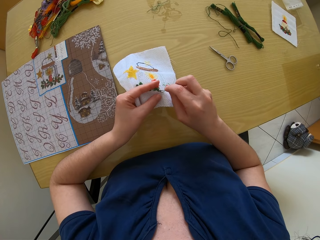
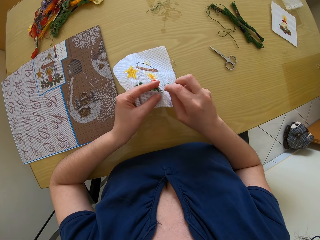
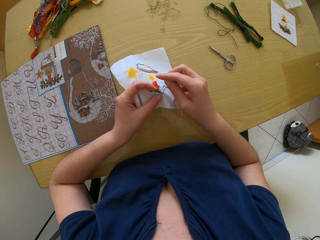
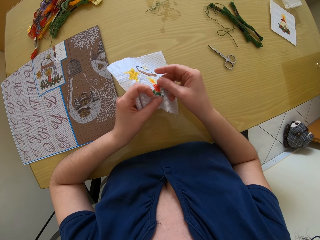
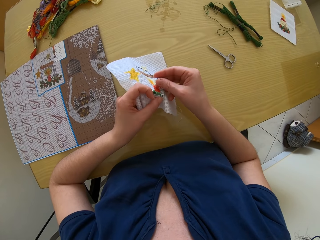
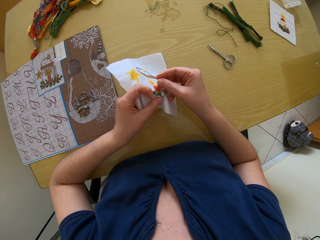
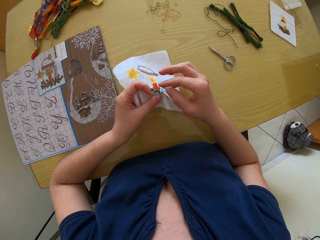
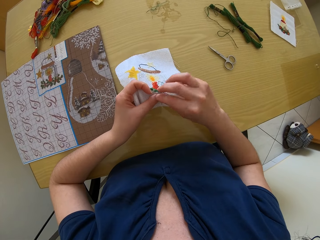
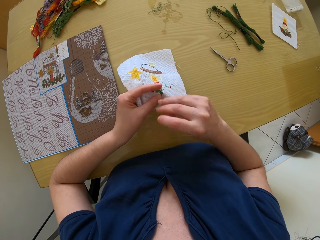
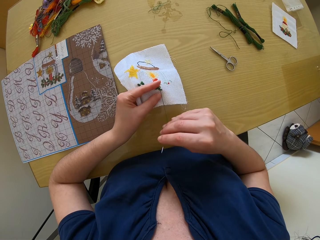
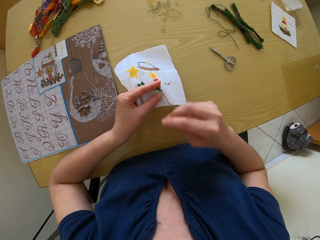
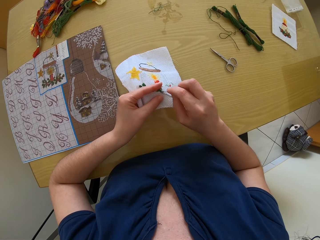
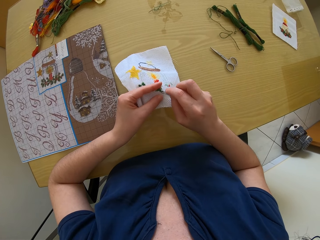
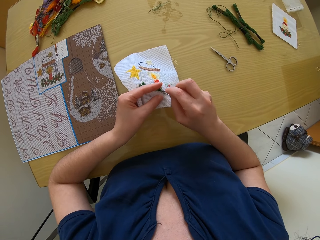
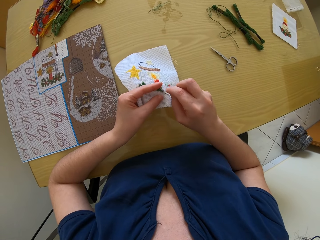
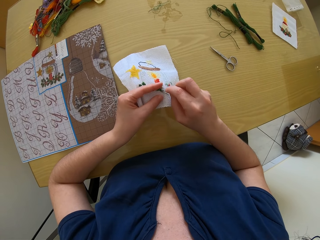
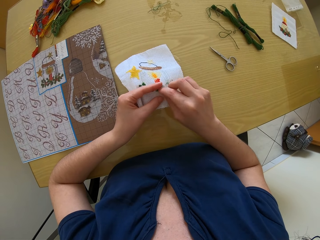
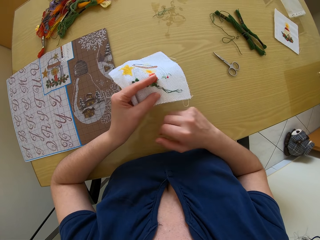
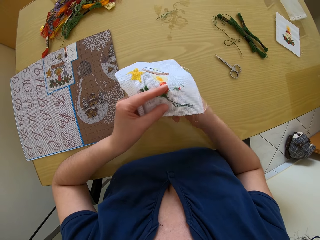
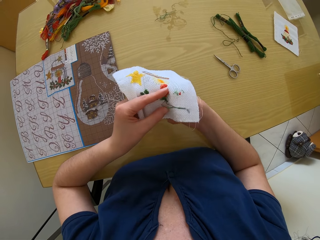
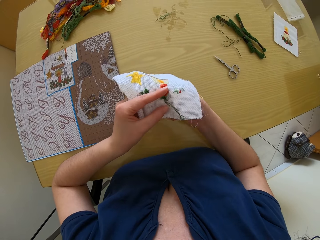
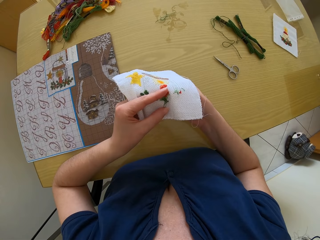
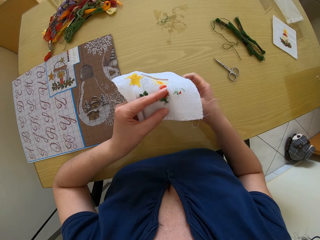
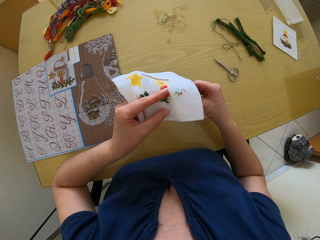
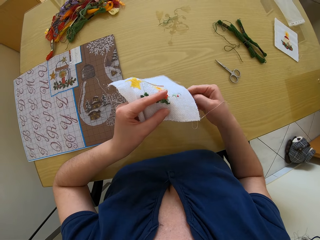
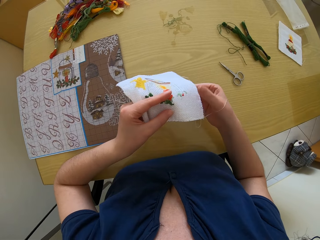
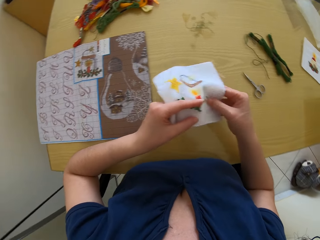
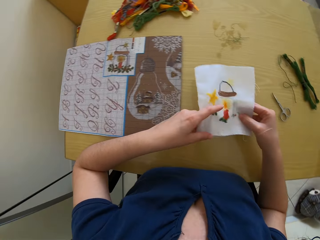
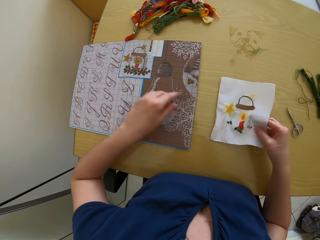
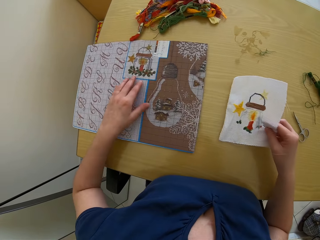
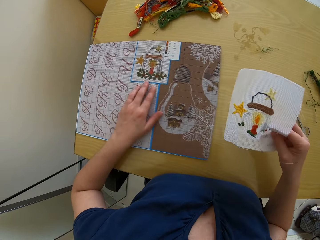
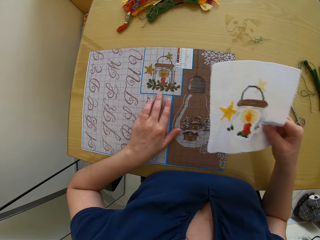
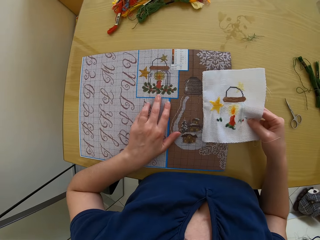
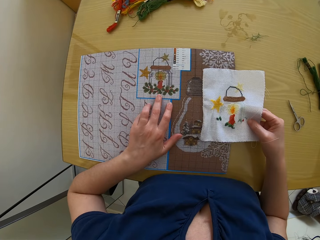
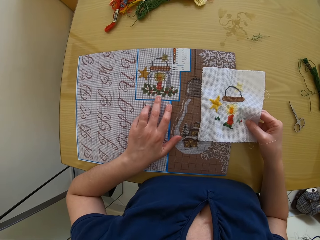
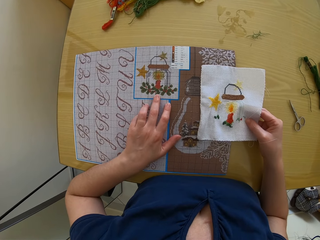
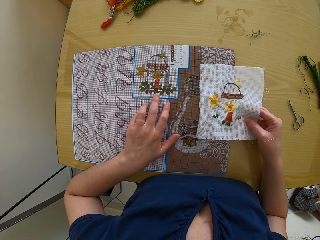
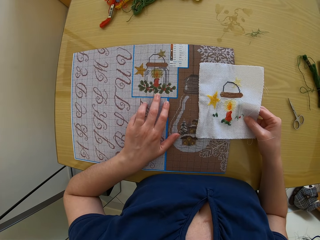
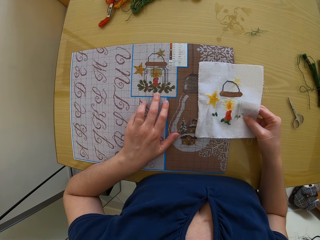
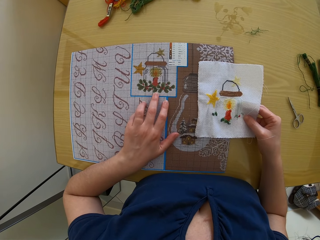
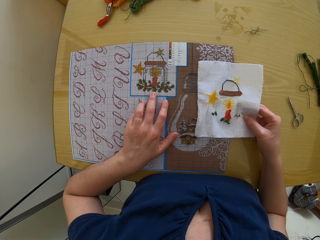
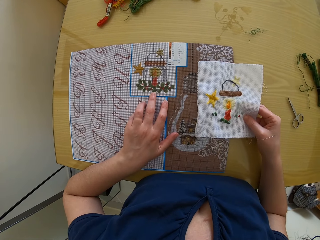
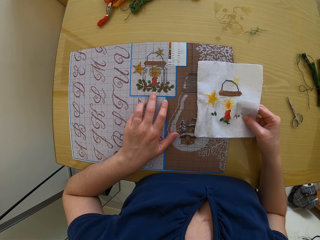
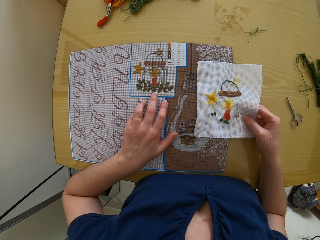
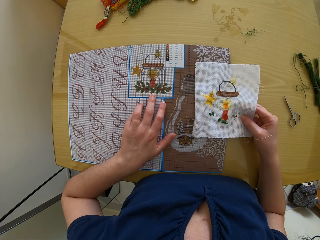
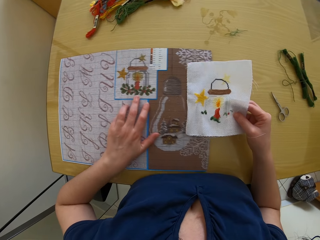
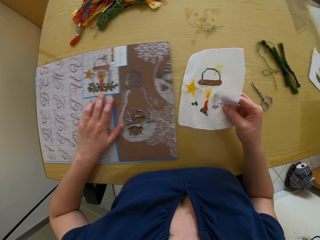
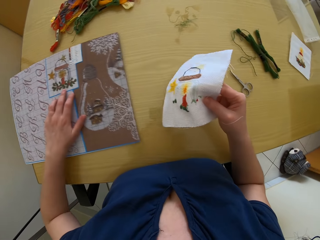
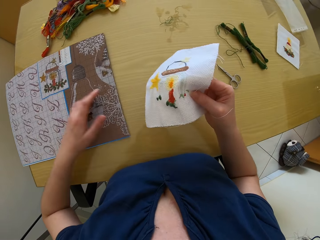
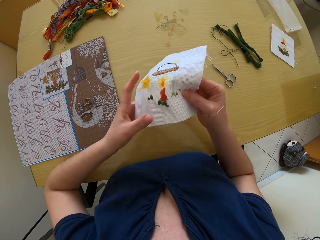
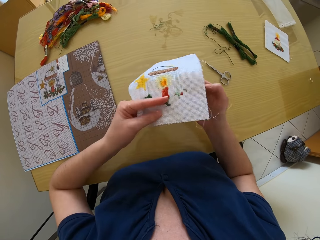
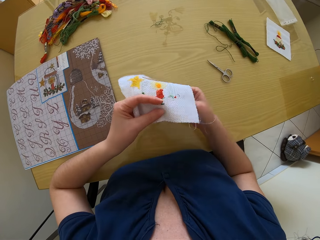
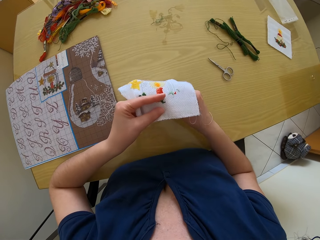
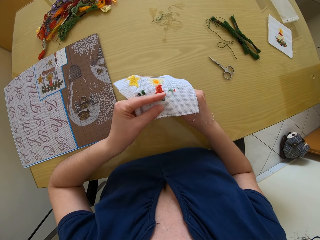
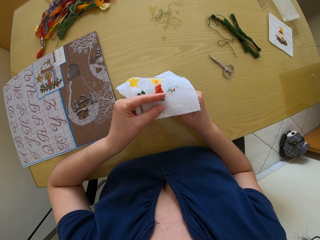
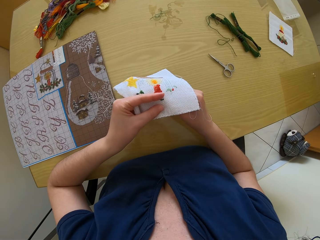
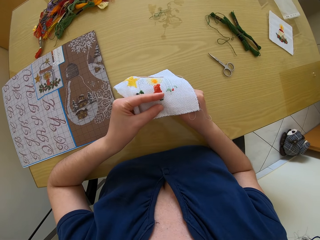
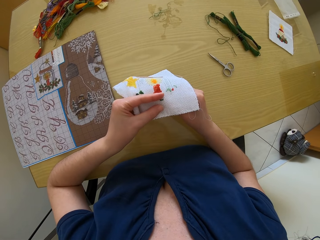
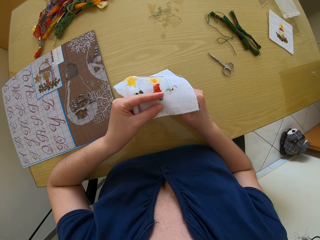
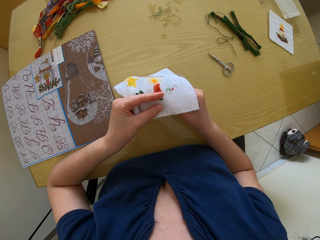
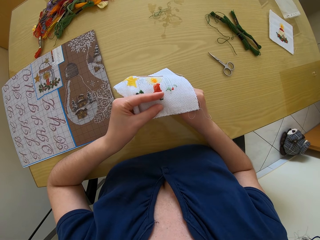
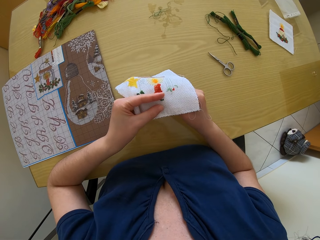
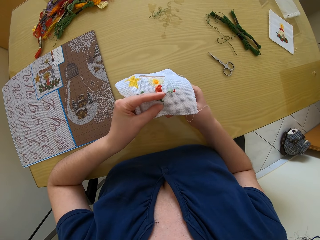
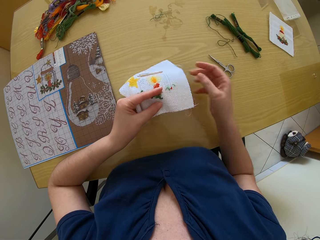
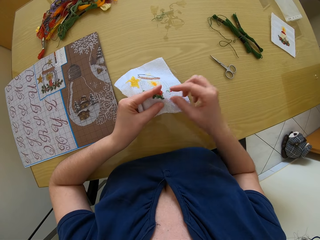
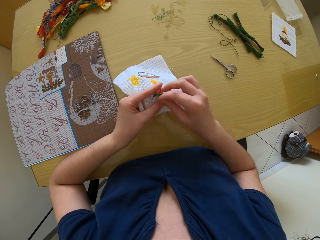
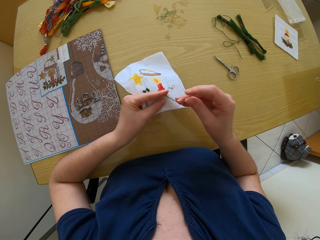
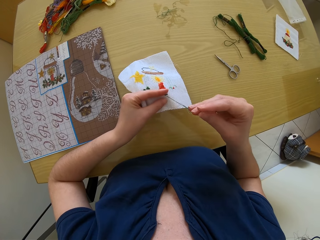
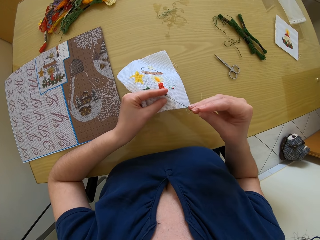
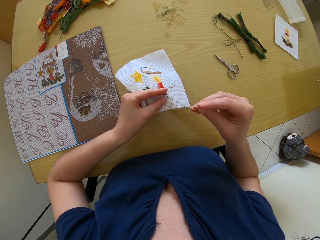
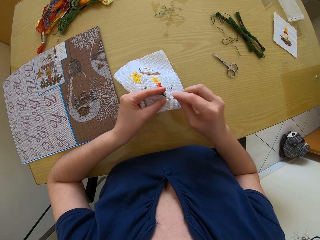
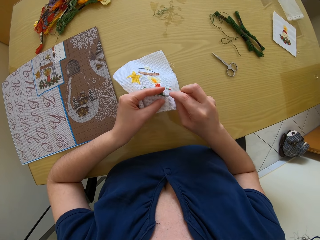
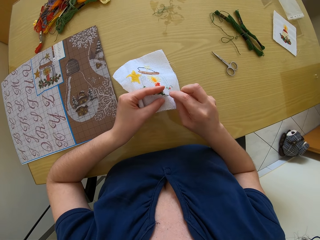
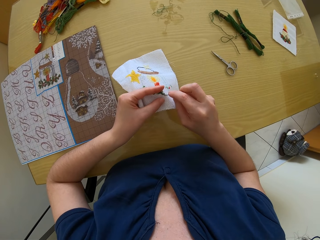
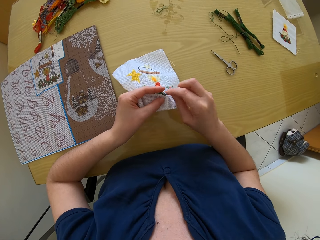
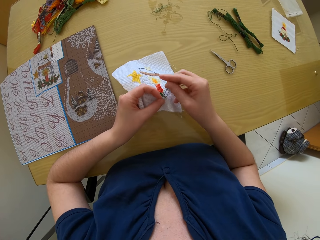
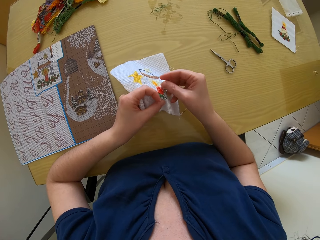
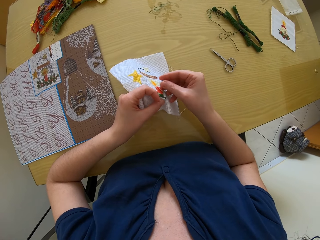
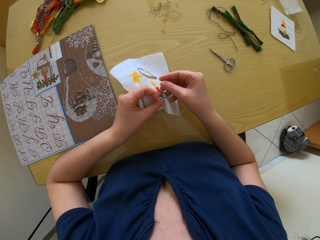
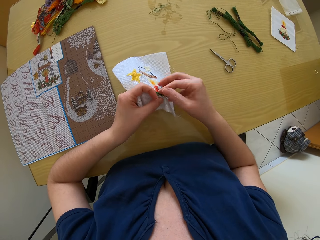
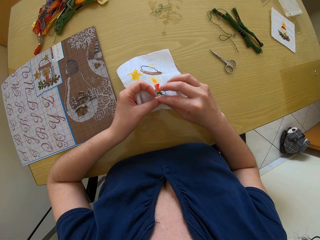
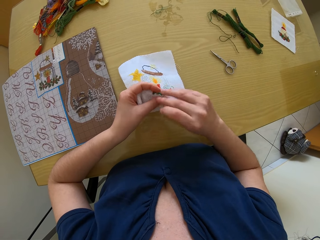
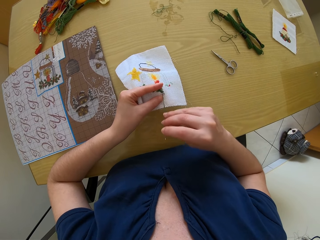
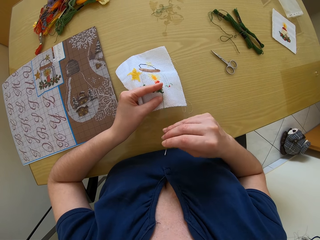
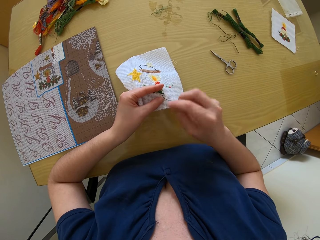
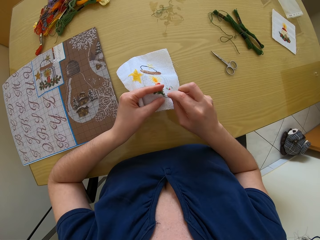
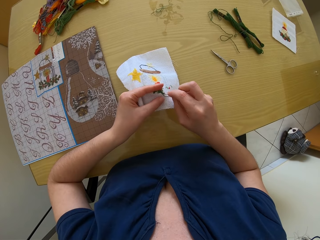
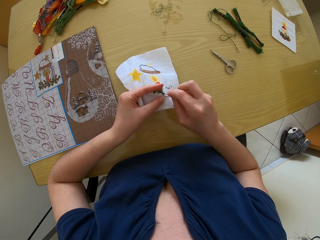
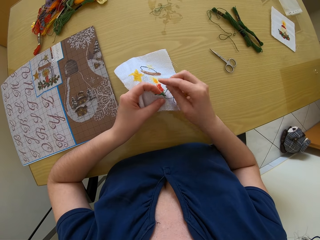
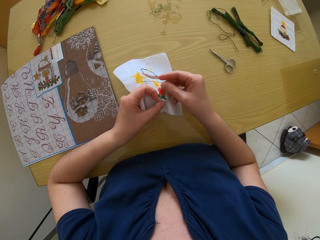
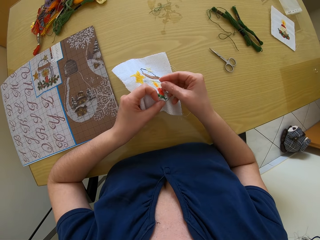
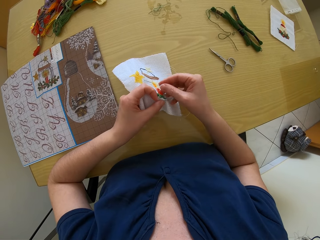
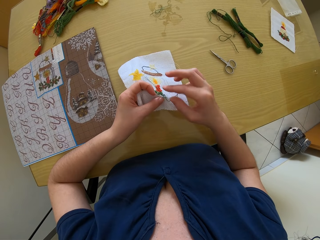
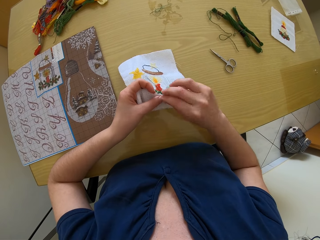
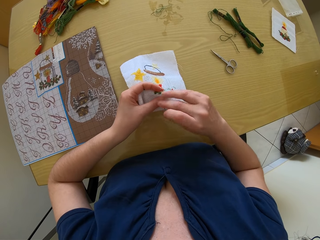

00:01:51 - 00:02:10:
The camera wearer holds the fabric with the other hand. They move a pattern chart on a table. They put down the fabric. They study the pattern chart. They move the pattern chart on the table. They hold the fabric with the other hand. They sew the fabric with a needle.

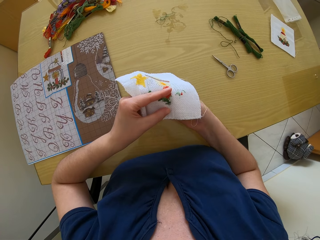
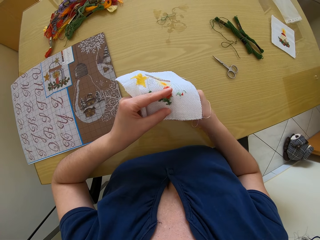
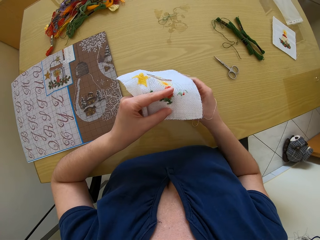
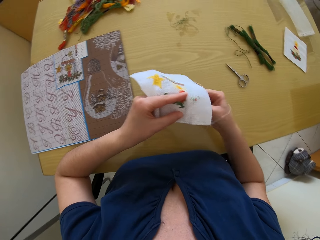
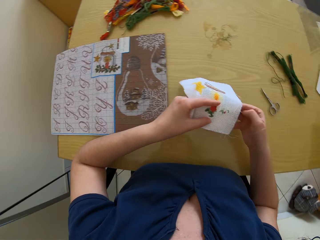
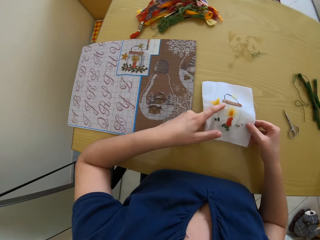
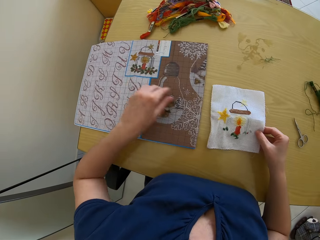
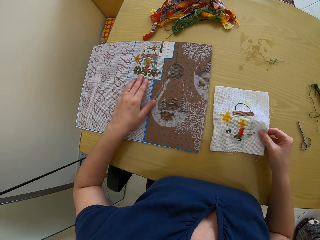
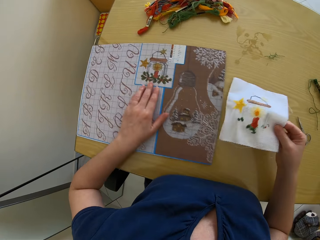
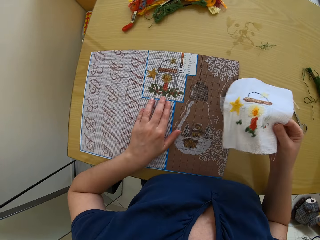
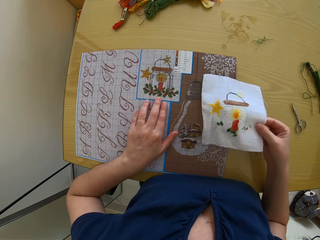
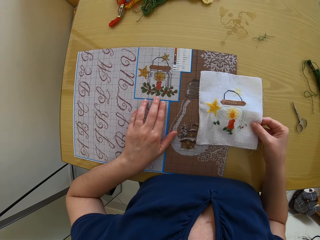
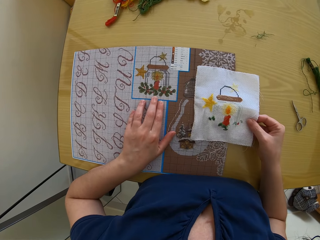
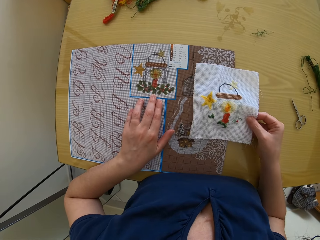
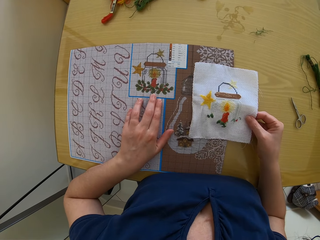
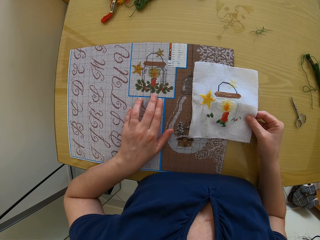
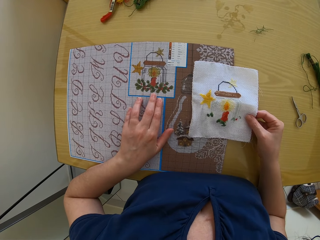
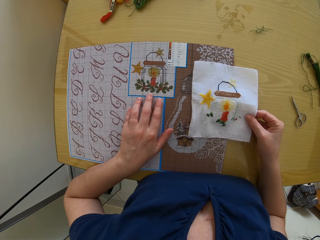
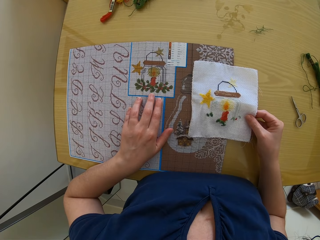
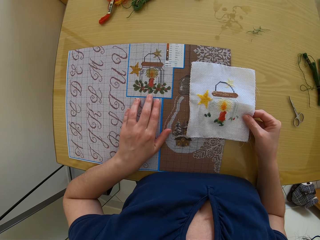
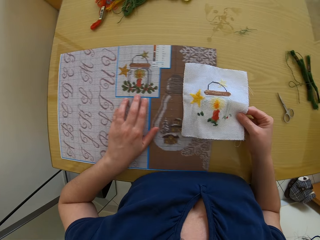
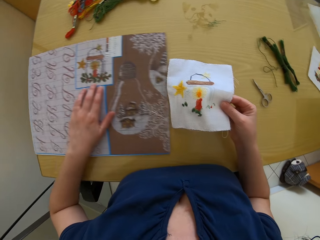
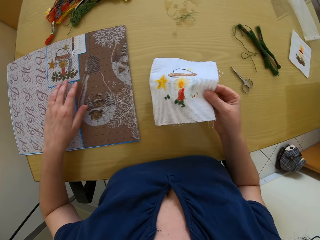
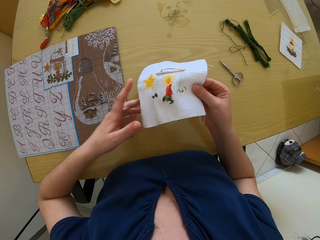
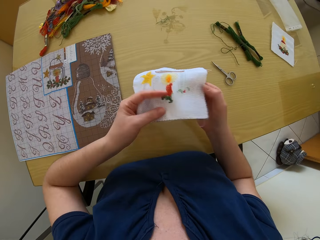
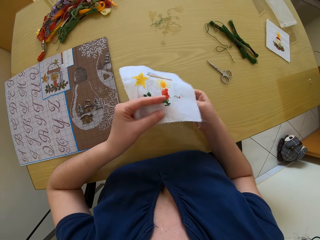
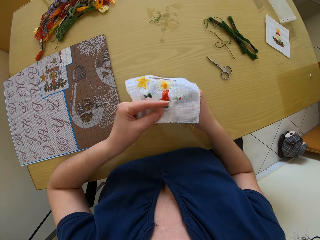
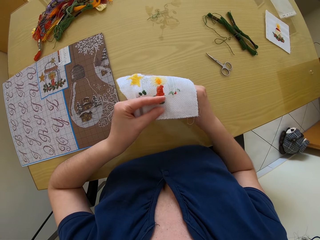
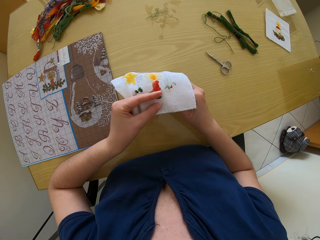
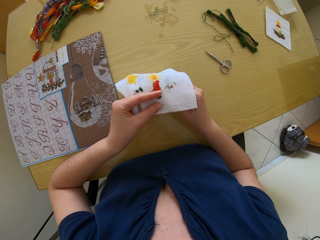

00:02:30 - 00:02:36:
The camera wearer puts down a fabric. They move a pattern chart on a table. They pick up the fabric. They put down the fabric. They study the pattern chart. They move the pattern chart on the table. They hold the fabric with the other hand.
